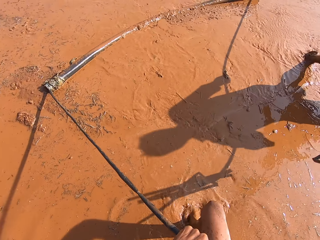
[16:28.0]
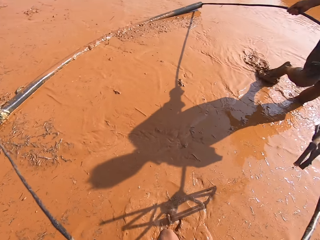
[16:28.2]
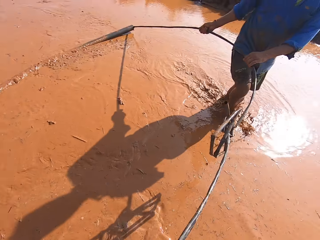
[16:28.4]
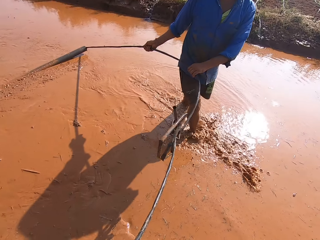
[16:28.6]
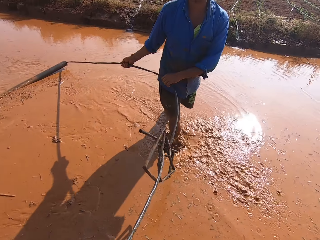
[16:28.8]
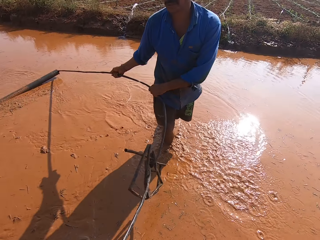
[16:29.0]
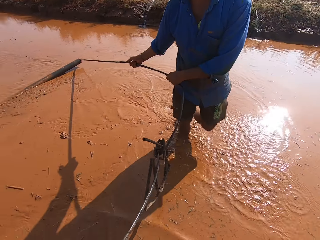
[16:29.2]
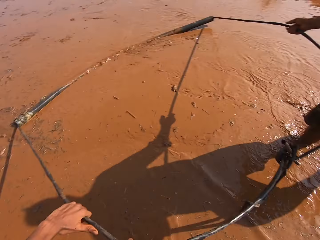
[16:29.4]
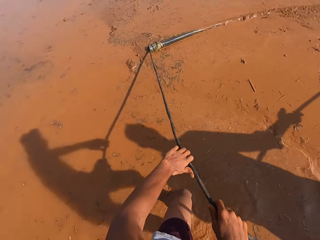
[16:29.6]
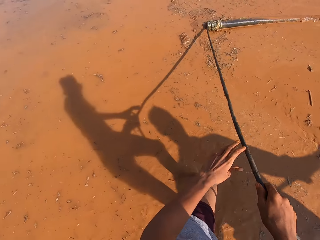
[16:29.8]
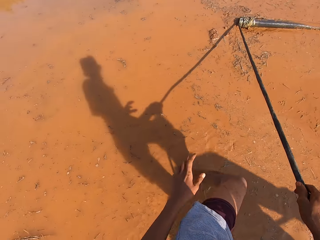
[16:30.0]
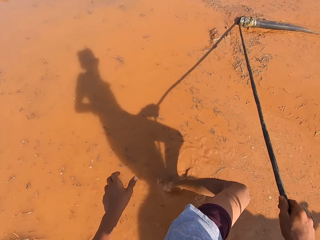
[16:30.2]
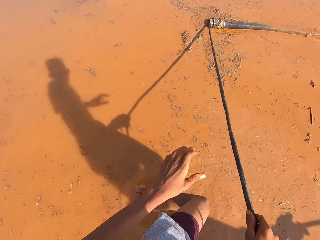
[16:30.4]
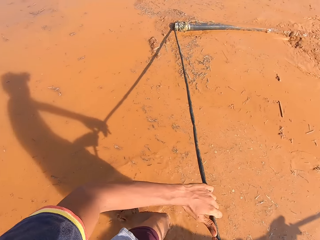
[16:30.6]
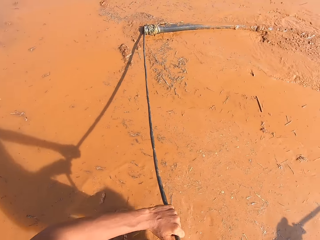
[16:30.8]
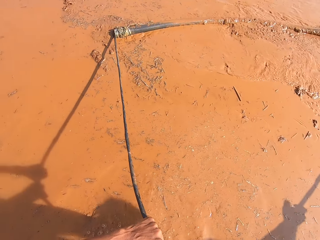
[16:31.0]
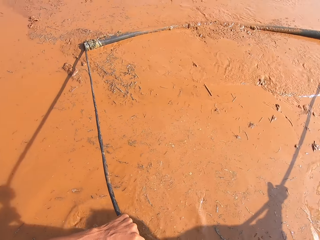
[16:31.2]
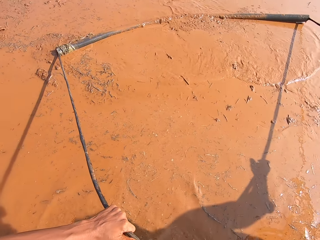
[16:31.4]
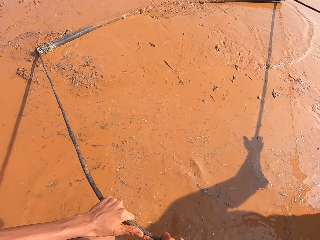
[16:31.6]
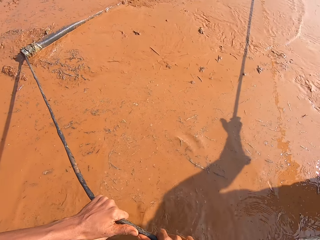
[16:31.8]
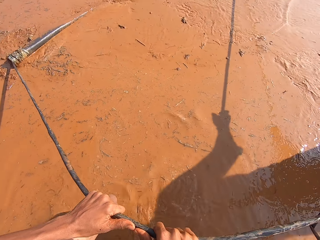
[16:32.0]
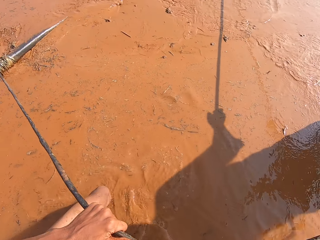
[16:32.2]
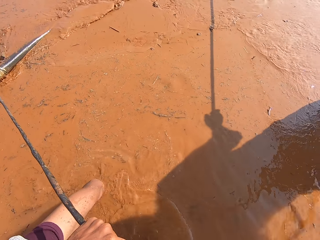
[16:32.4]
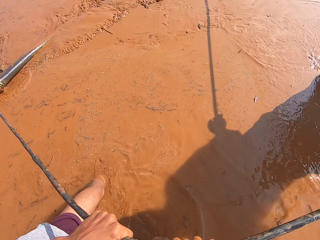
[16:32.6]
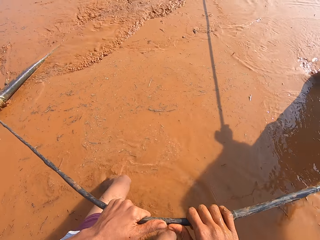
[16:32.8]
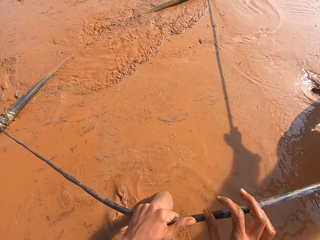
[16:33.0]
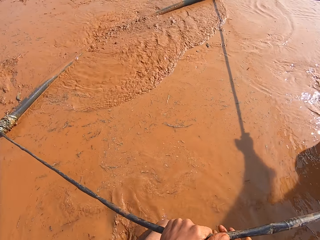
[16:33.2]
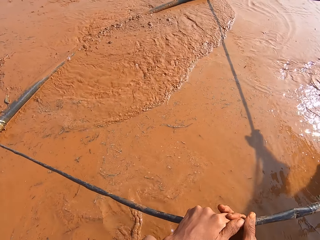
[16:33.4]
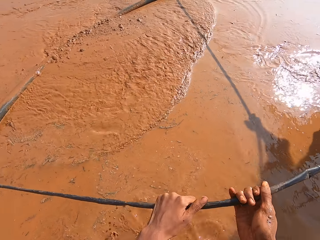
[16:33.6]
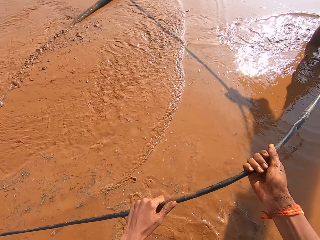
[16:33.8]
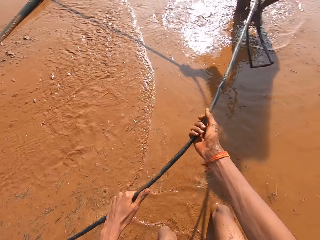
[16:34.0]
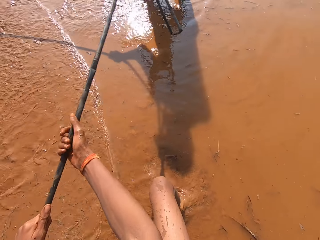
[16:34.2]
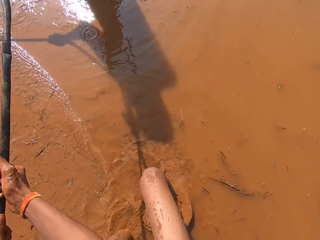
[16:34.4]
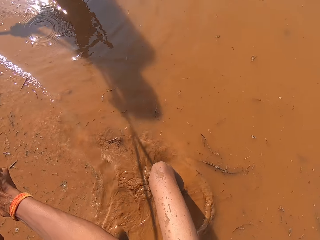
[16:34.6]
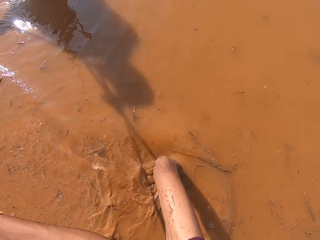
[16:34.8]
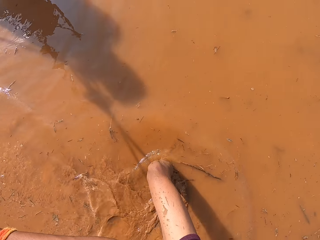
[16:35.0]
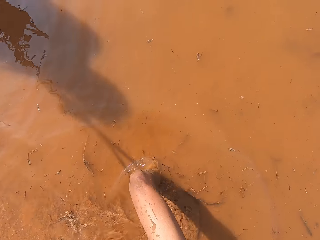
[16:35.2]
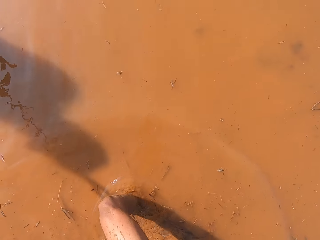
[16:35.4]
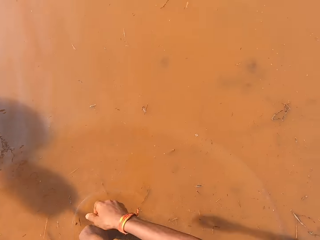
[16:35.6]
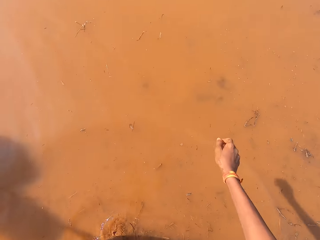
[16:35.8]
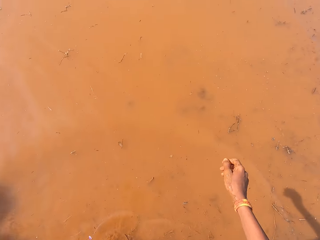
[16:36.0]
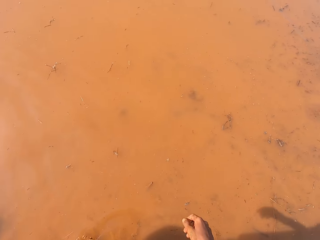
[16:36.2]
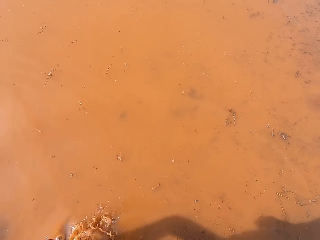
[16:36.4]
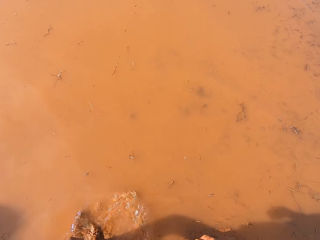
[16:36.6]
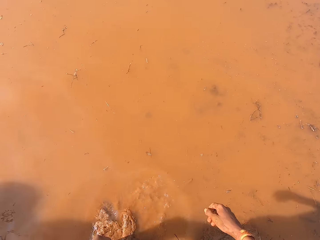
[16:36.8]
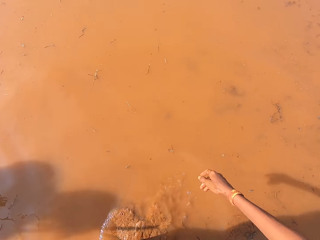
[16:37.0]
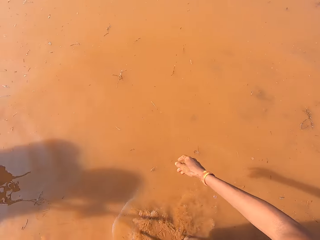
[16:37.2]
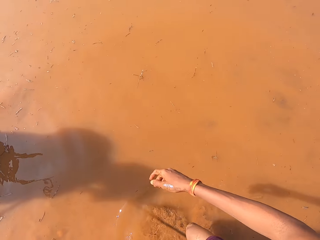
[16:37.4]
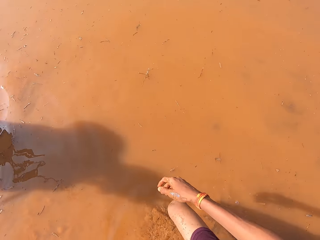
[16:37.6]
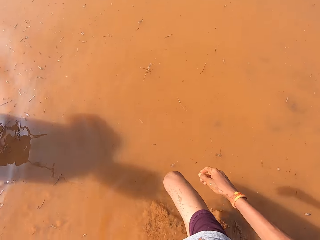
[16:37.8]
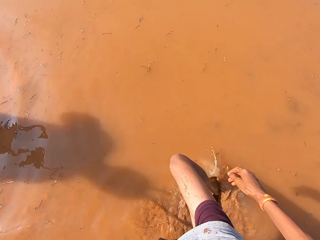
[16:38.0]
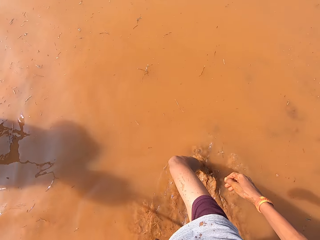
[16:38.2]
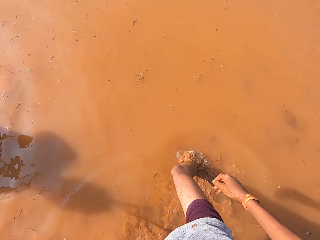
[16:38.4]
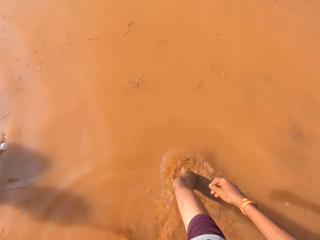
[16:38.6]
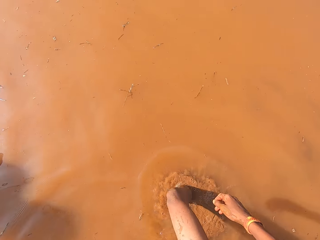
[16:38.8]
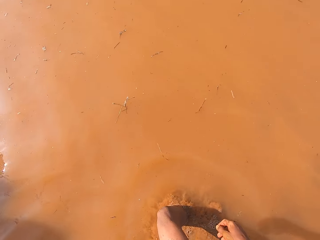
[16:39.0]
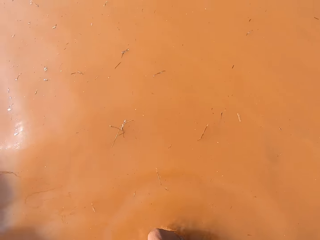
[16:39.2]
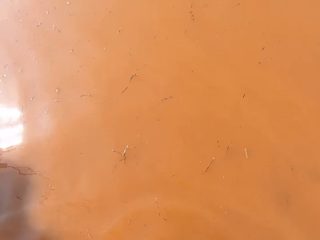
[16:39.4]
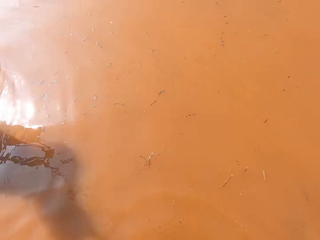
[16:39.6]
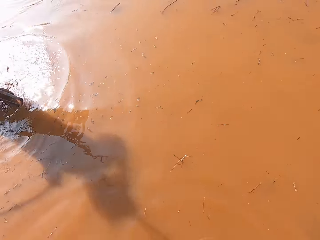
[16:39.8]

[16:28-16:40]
The camera wearer talks. They pull the rope tied to the metal rod on the mud. A man and the camera wearer clear mud on the ground with the irrigation pipe in their hands.

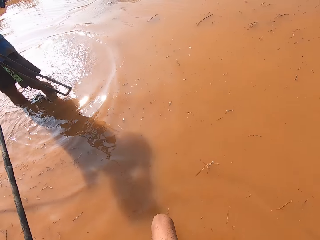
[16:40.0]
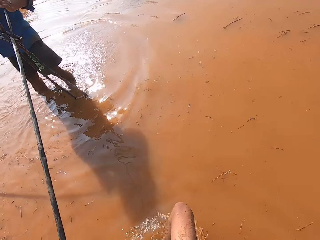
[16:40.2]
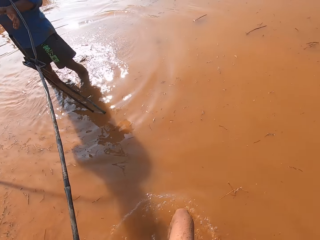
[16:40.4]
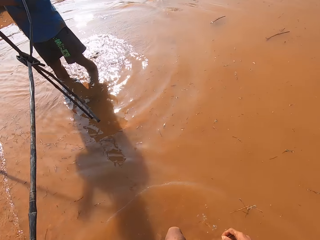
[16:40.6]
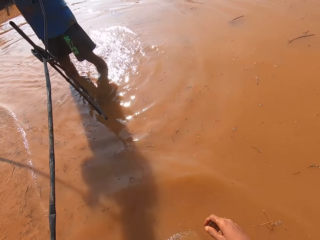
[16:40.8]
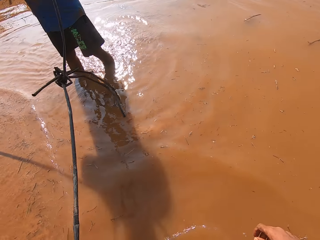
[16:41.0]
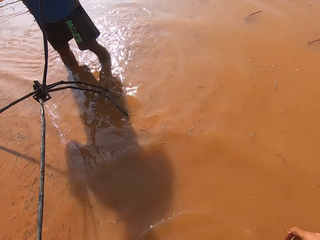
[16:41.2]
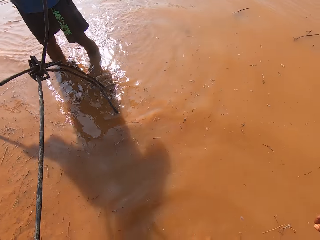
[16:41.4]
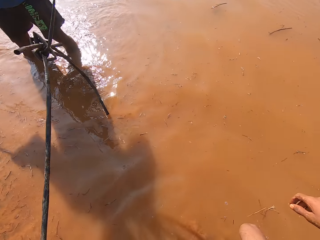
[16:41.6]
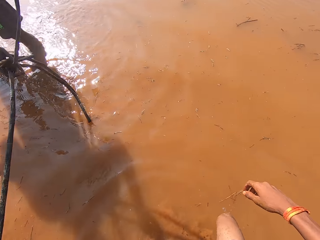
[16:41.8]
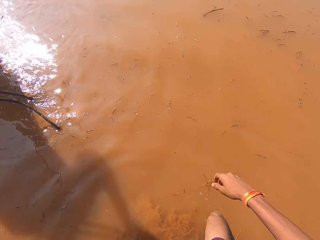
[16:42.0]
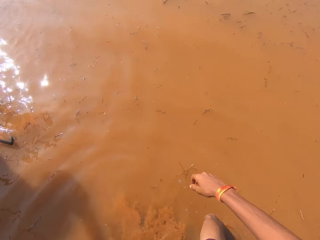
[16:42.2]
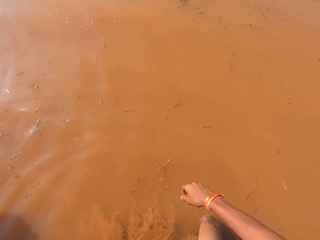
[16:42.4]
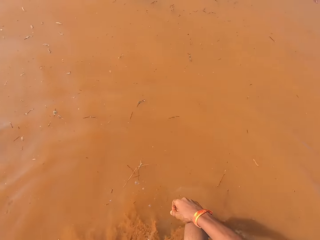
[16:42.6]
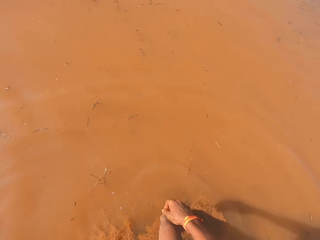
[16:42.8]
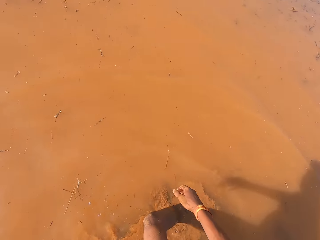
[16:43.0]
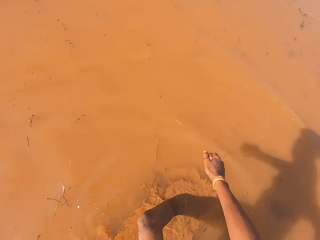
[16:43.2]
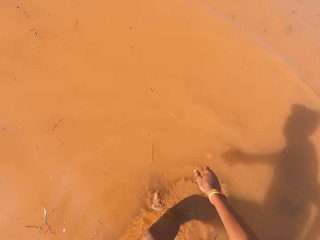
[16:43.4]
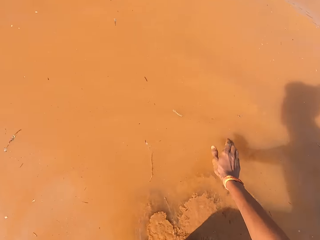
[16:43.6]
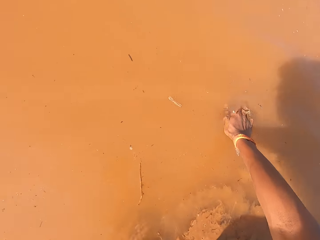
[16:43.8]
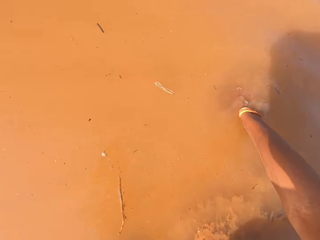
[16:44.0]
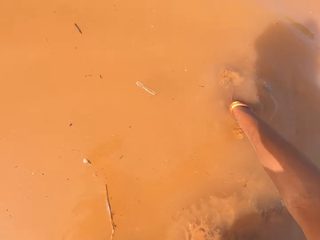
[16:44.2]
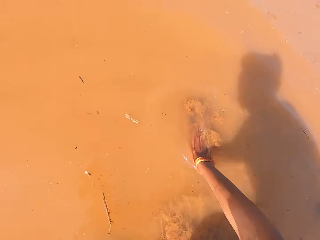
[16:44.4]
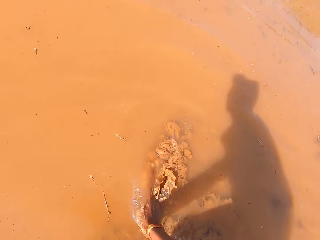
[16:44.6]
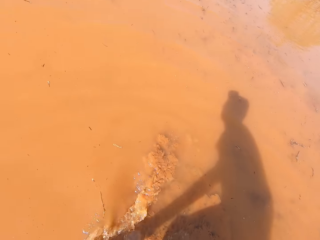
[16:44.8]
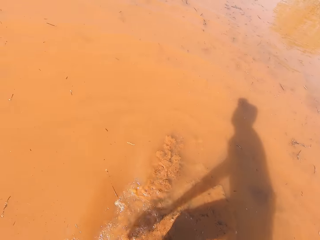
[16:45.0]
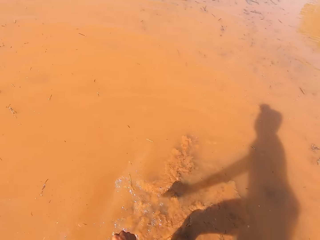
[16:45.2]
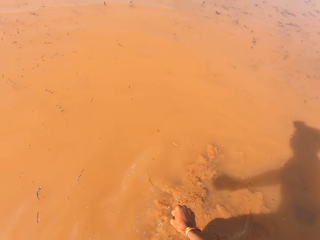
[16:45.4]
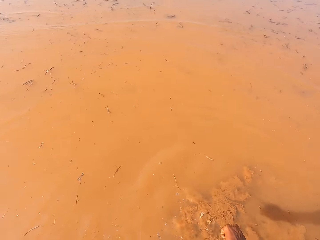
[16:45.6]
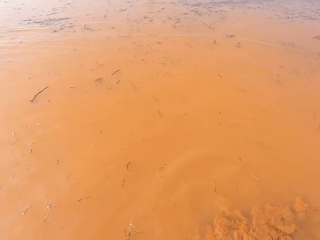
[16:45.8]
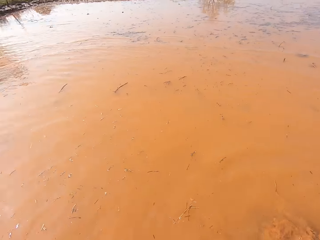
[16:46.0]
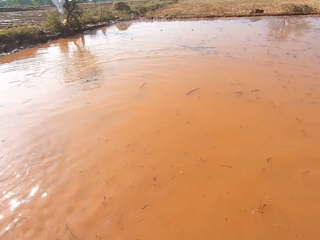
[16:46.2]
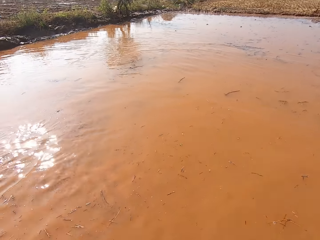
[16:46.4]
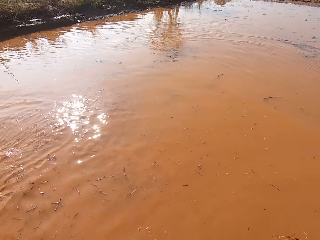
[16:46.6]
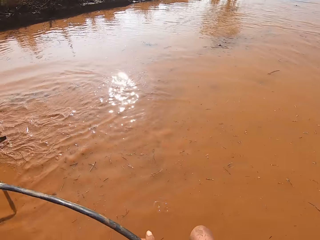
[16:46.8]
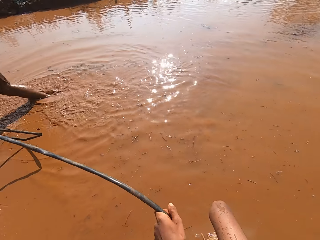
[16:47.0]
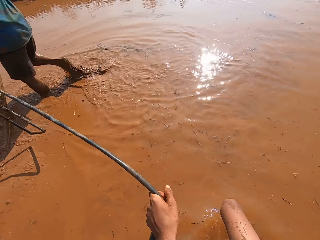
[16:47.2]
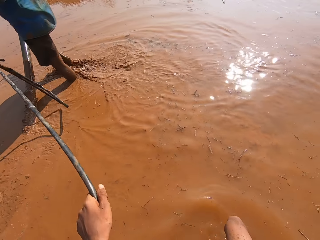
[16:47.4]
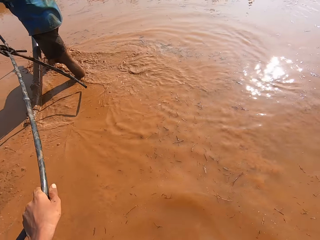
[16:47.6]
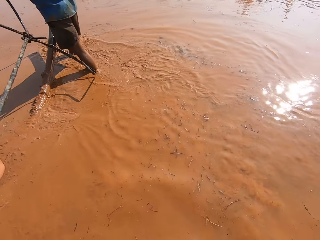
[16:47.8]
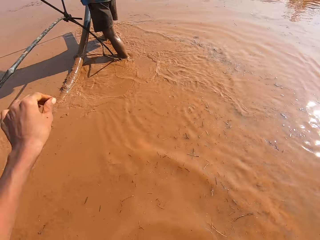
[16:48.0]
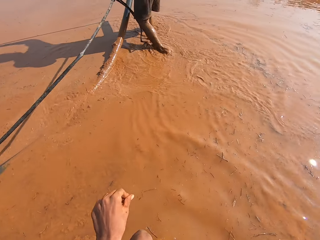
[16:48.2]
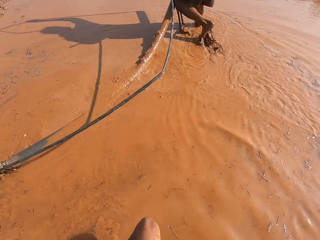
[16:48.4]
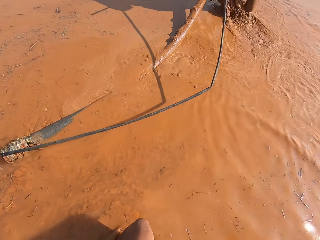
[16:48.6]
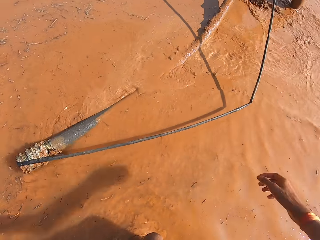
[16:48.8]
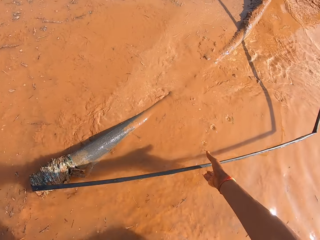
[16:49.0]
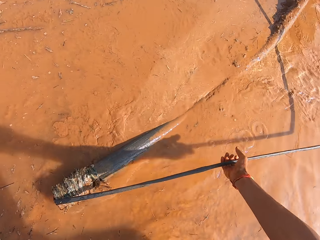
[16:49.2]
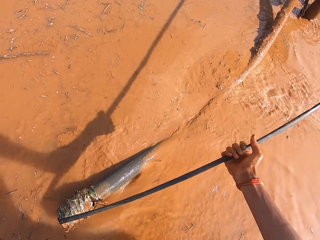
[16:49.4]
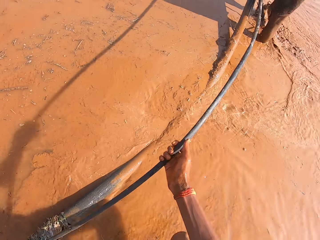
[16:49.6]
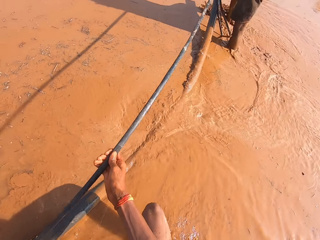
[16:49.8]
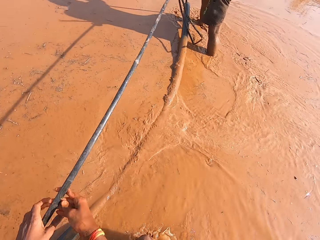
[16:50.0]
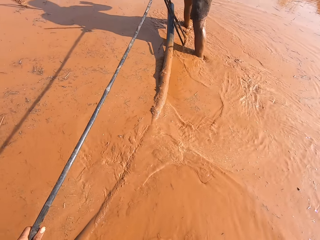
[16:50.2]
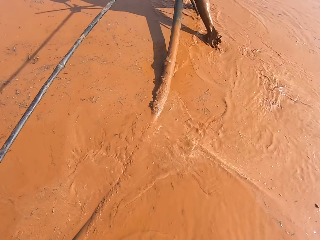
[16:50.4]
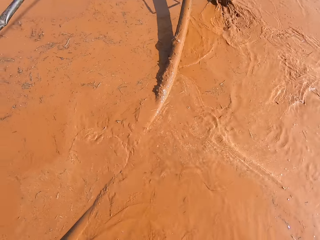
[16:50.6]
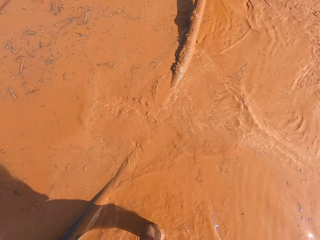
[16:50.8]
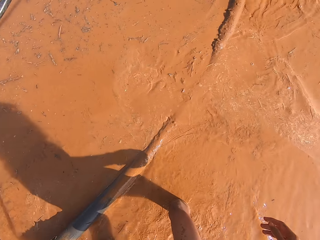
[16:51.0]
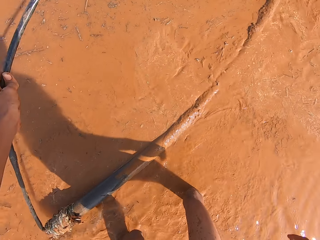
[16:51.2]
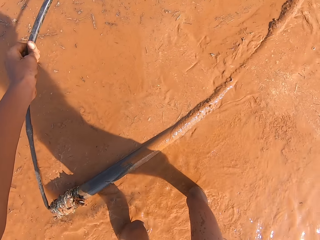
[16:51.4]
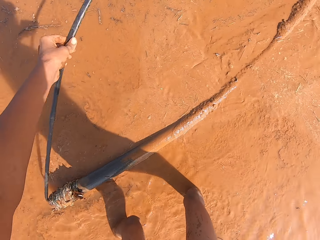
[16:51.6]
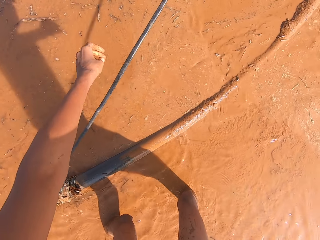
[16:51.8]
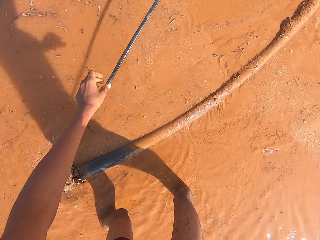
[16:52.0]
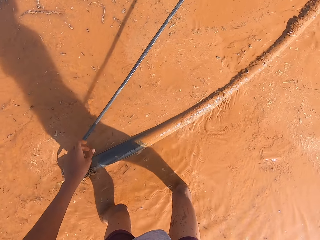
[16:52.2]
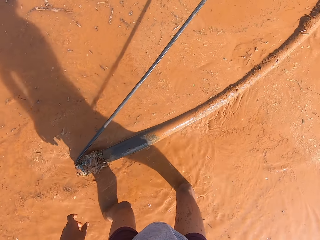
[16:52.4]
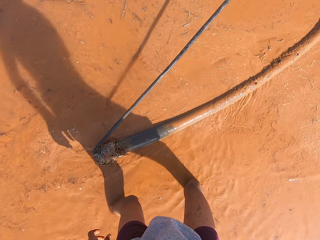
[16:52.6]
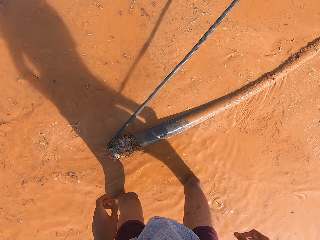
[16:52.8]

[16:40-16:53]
The camera wearer puts his right hand in the muddy water. He rinses his right hand in the water on the ground. He walks around. A man walks around. The camera wearer holds the rope tied on the metal rod.
